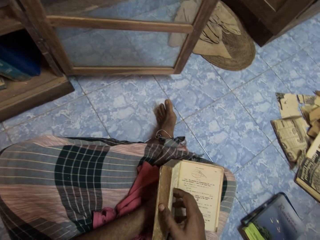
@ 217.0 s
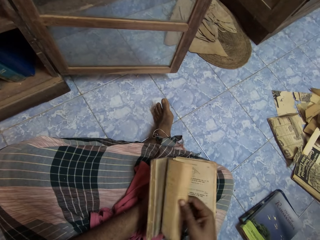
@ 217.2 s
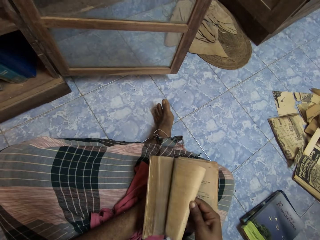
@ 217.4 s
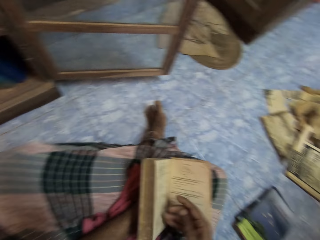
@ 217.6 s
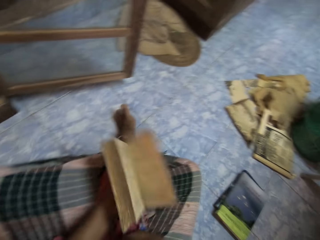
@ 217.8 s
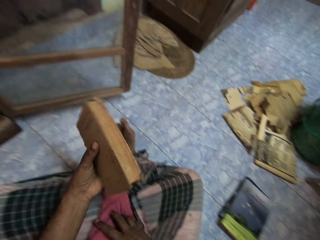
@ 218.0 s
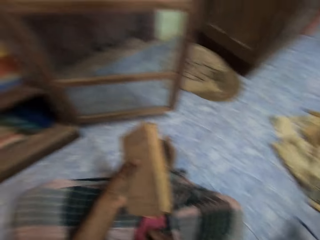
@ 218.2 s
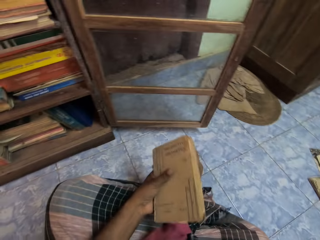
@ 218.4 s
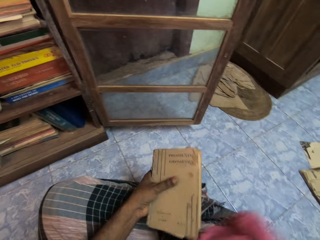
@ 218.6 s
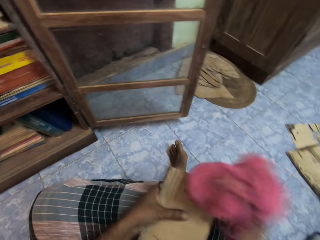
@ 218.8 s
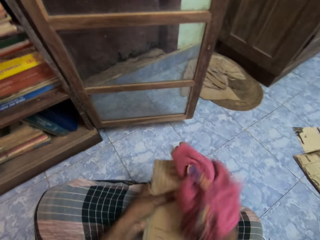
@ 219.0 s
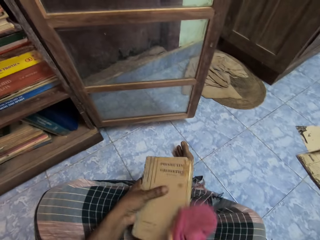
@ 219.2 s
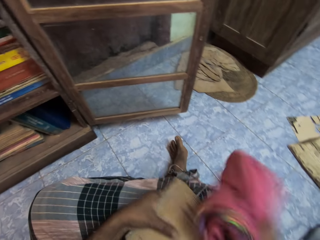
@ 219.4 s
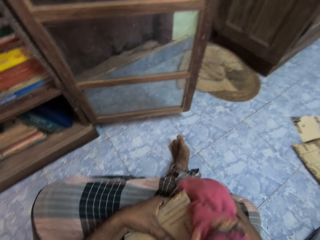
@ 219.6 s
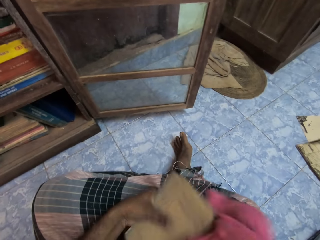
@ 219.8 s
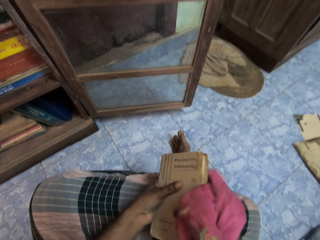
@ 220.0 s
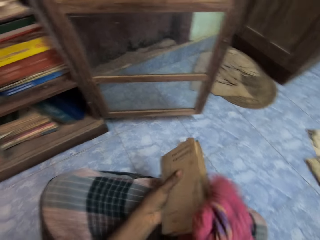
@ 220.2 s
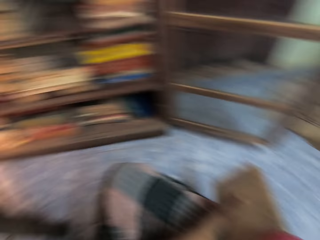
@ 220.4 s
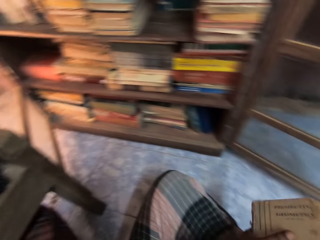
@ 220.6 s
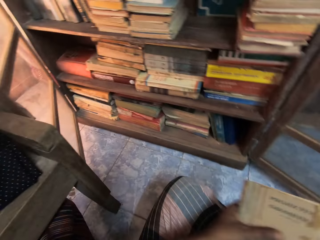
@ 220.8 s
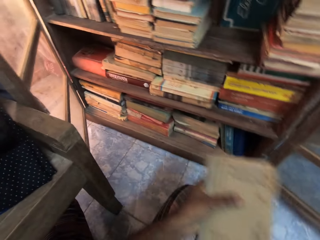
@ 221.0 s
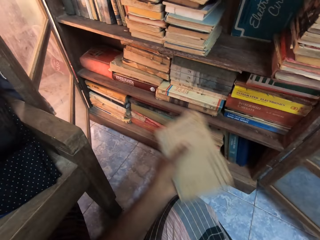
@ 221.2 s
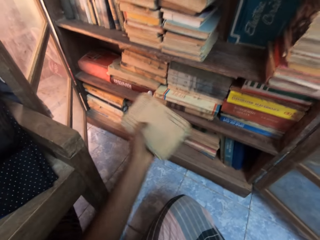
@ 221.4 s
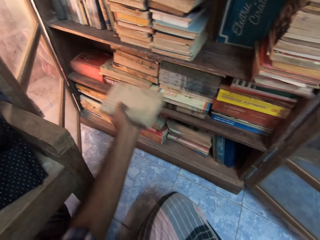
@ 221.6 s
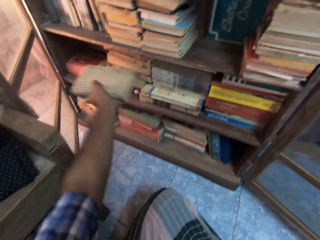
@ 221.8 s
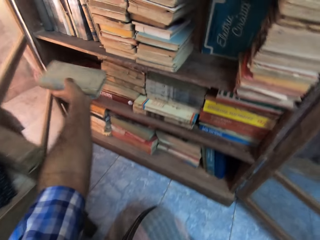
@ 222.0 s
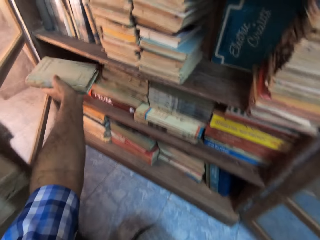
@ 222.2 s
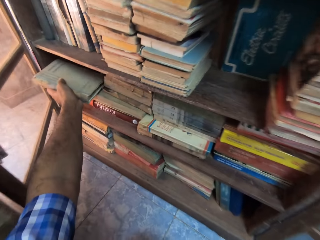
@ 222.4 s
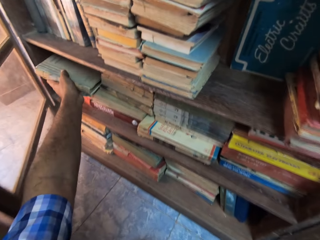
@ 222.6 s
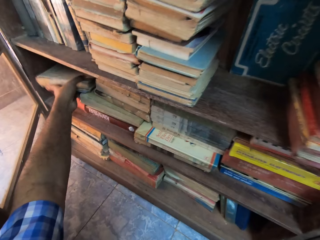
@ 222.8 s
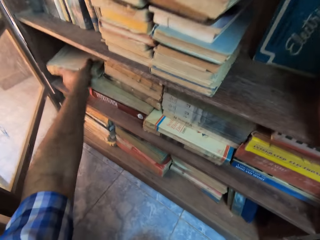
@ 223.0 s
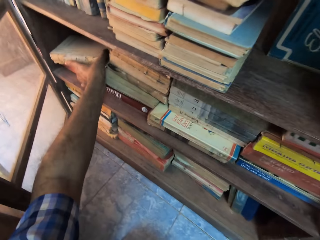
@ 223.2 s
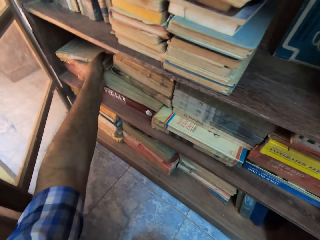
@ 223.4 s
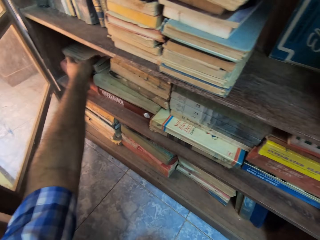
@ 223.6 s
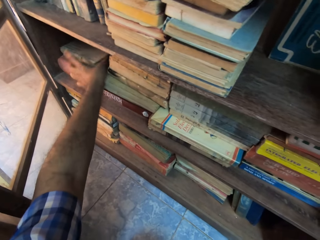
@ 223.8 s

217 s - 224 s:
The camera wearer picks the rag from his cloth on his lap with his right hand. He cleans the book in his left hand with the rag in his right hand. He stacks the book in the shelf with his left hand.

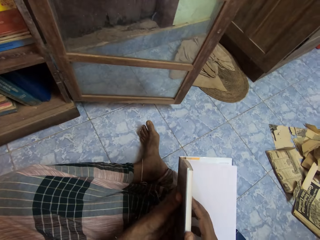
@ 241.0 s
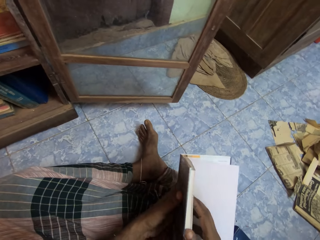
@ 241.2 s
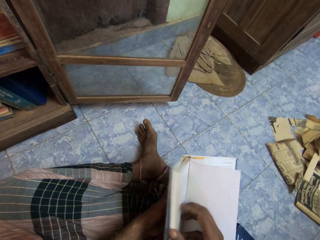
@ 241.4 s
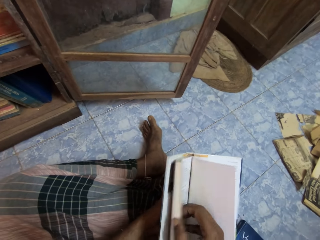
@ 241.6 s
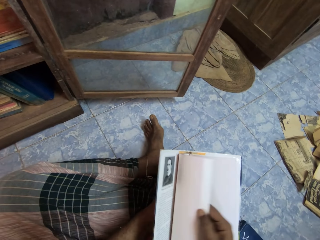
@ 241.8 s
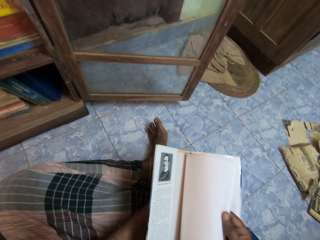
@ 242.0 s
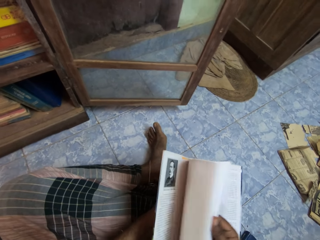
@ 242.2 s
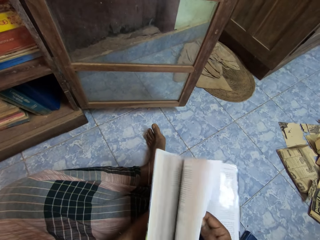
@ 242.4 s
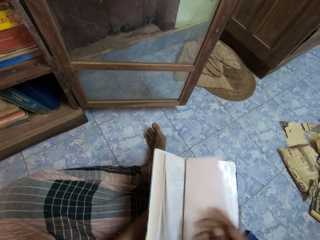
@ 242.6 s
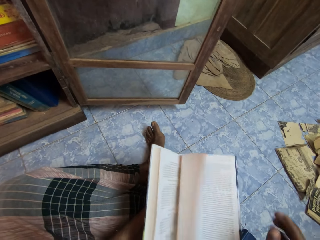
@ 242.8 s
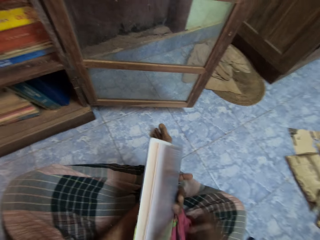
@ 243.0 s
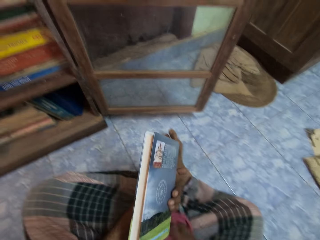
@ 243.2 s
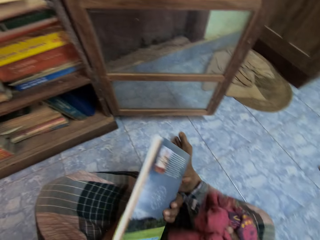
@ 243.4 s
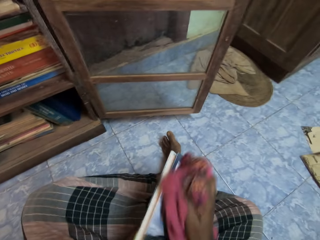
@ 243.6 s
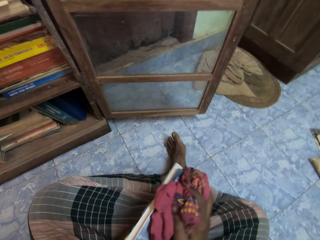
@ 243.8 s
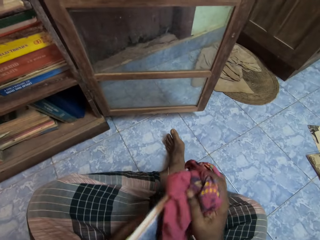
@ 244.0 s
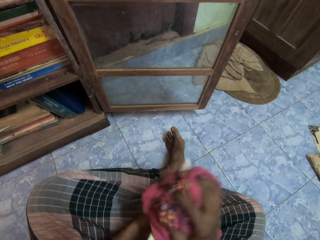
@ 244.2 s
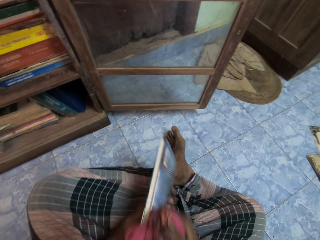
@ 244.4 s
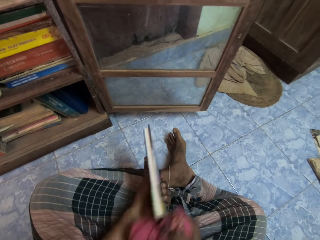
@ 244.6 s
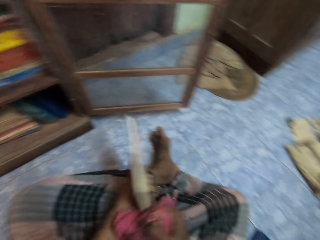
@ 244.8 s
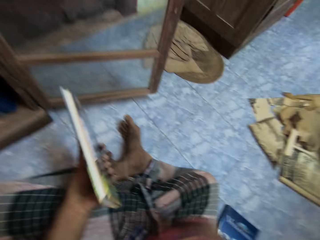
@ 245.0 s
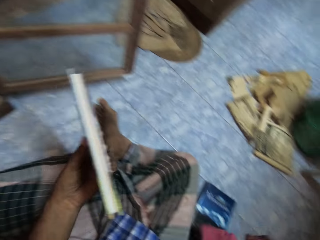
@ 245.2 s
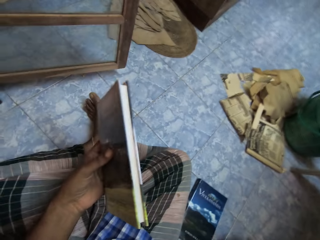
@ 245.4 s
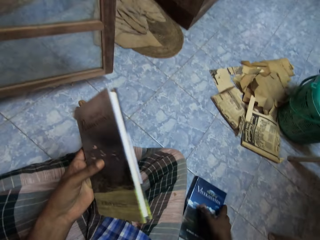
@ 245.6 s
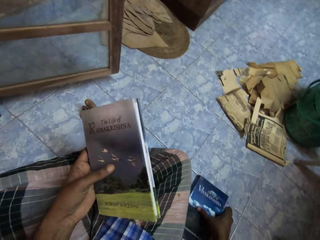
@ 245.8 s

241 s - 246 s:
The camera wearer peruses through the pages of the book. He picks the rag from his cloth on his lap with his right hand. He cleans the book in his left hand with the rag in his right hand. He drops the rag on the floor with his right hand.

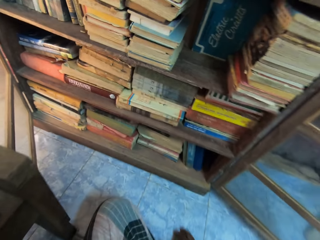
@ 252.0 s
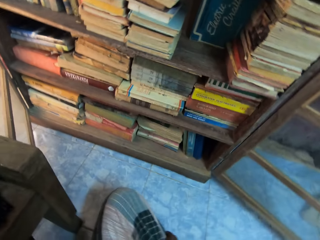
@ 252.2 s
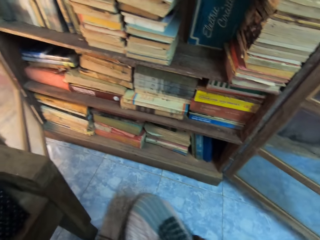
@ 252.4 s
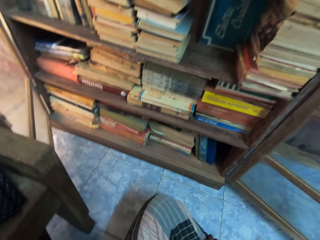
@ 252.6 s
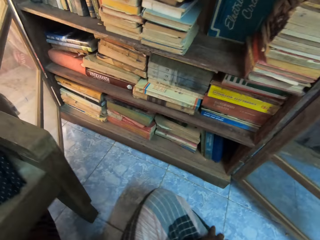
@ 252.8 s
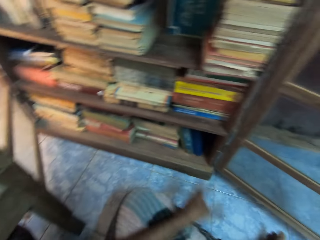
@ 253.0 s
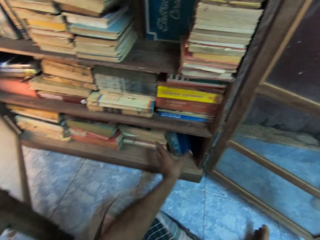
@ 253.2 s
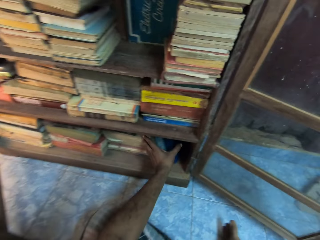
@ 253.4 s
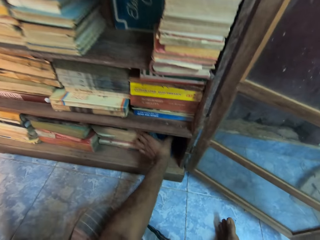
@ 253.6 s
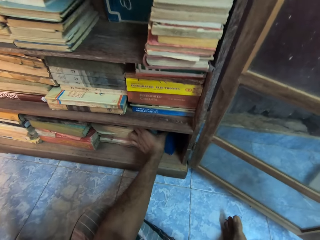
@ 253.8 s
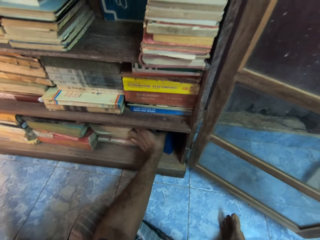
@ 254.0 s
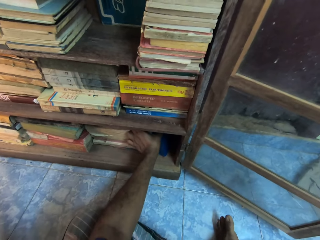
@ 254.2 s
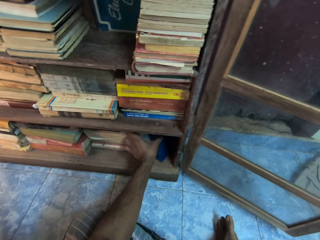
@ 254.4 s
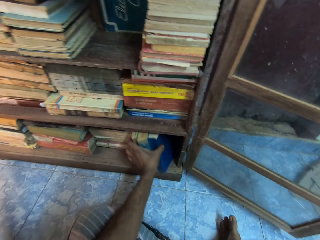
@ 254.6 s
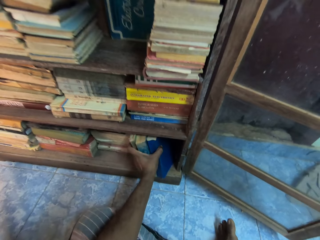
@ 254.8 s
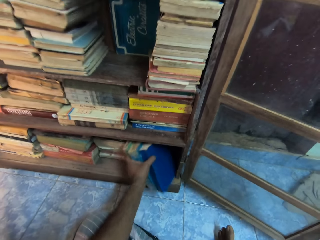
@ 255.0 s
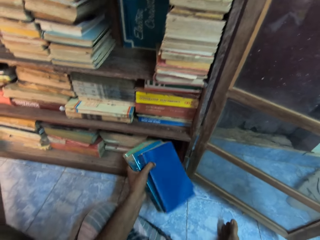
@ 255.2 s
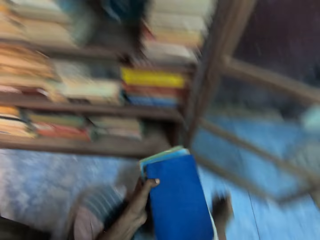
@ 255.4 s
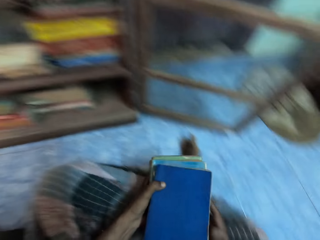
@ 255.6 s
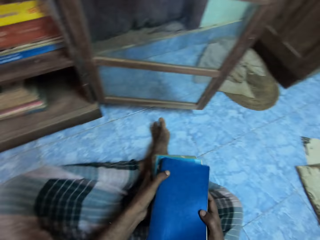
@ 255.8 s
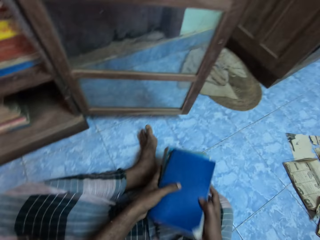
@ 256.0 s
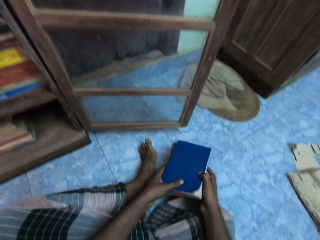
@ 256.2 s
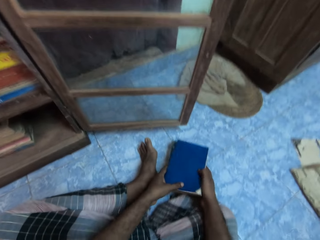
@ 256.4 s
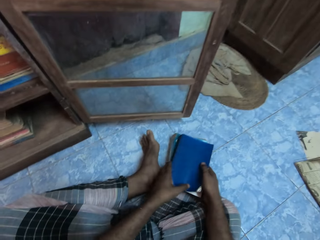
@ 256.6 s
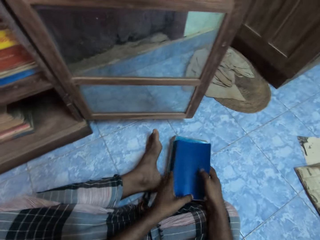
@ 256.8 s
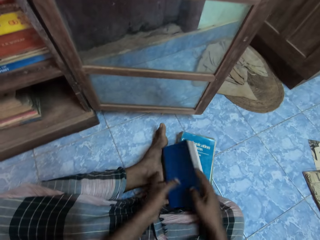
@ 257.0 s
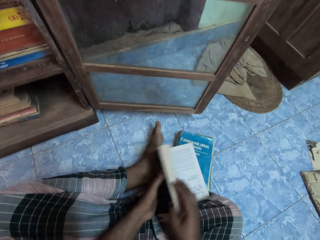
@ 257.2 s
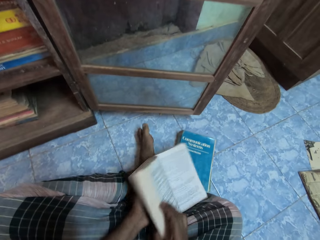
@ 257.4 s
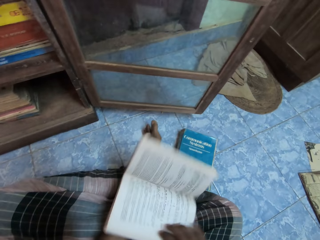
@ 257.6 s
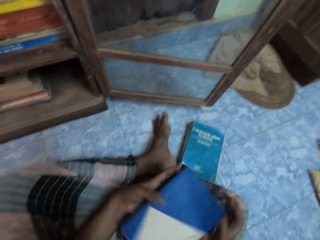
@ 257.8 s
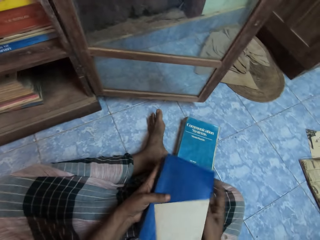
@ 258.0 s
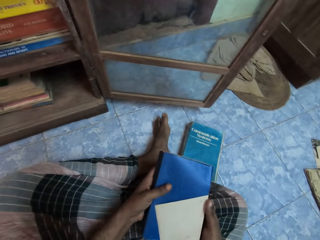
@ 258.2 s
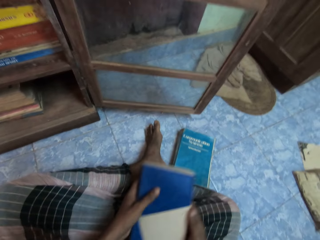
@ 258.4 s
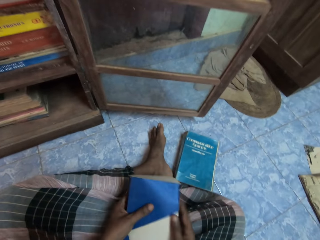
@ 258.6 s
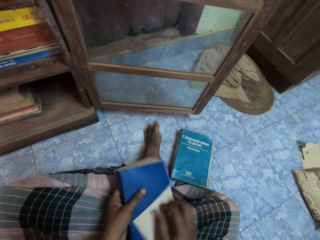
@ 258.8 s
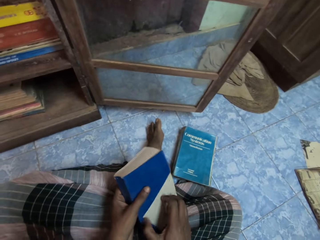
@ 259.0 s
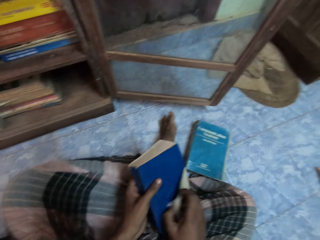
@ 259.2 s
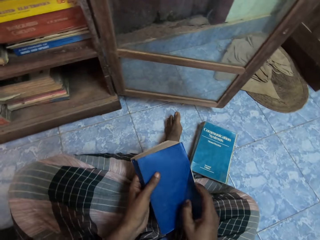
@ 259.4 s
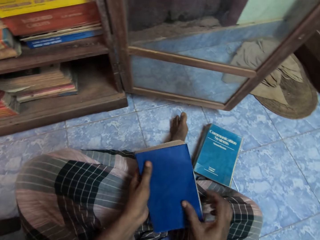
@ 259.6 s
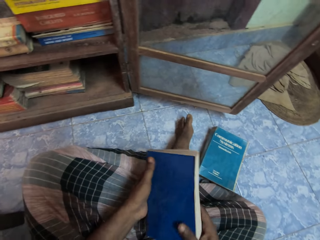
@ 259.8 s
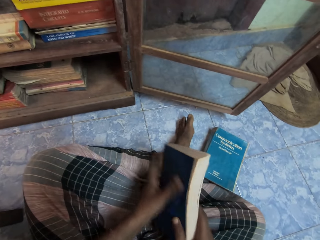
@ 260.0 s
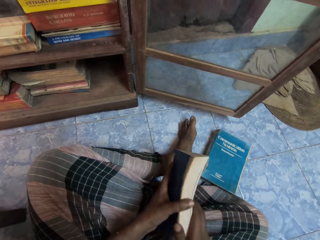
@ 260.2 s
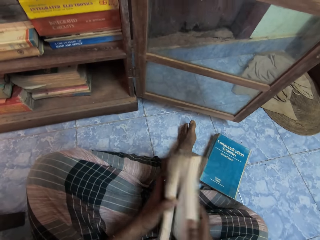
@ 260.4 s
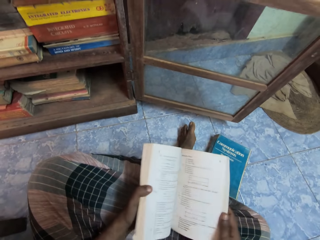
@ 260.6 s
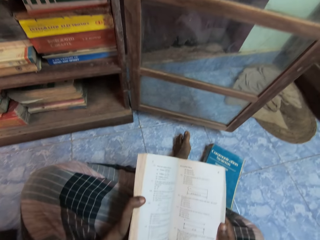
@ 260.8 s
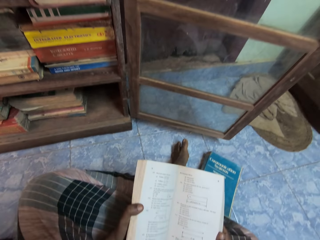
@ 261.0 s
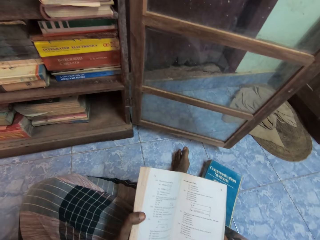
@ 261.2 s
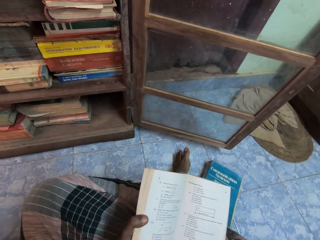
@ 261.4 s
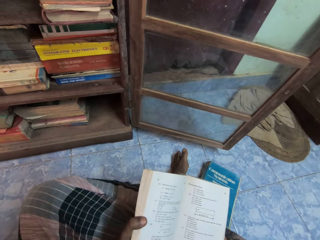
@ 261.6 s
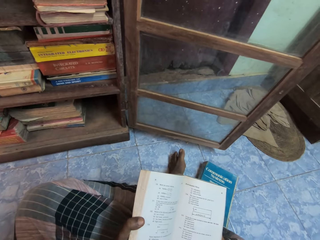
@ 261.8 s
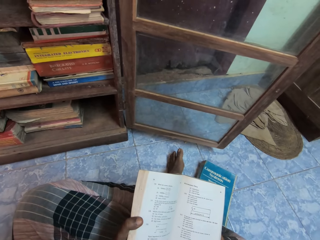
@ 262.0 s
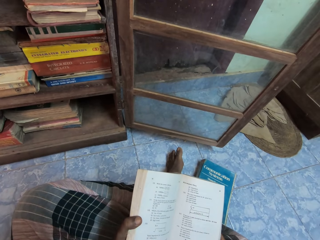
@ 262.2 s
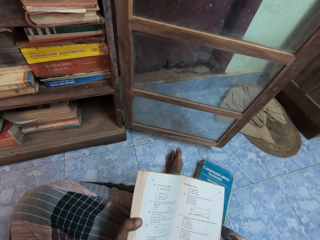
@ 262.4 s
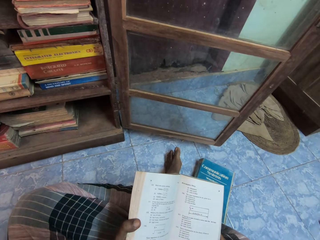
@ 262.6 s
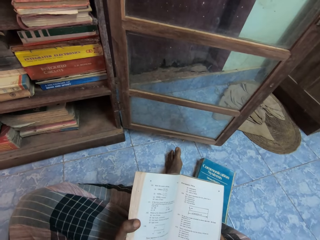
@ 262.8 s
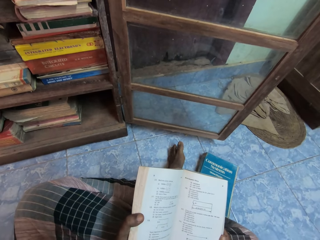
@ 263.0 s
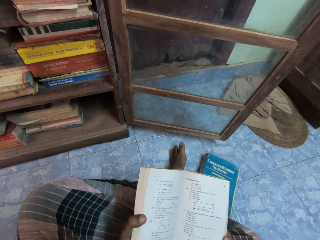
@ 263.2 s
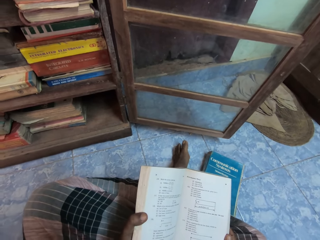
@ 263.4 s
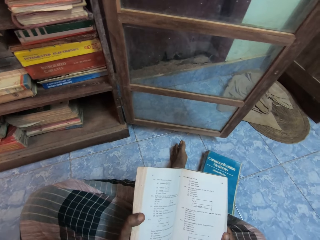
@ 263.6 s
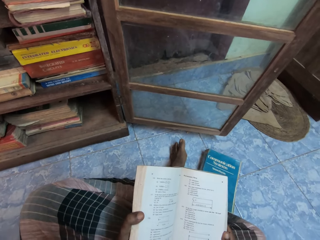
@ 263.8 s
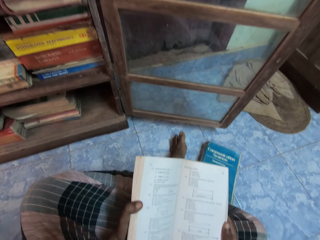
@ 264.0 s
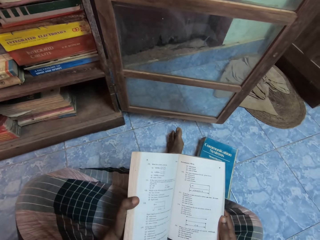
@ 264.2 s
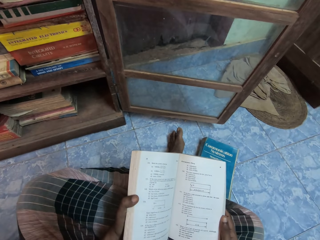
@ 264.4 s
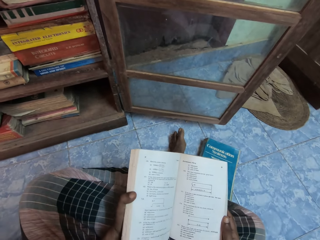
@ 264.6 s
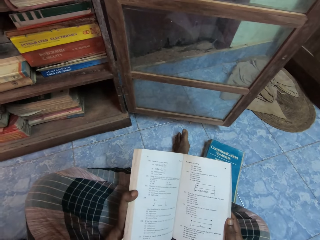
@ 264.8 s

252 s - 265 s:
The camera wearer removes books from the shelf with his left hand. He drops the books on the floor with his hands. He picks a book from the books with his hands. He adjusts the book with his right hand. He opens the book in his hands. He looks at the book.
